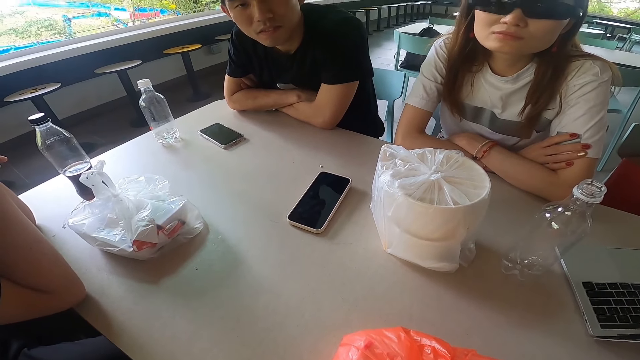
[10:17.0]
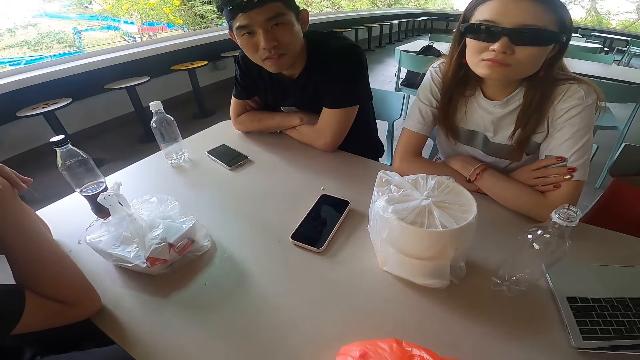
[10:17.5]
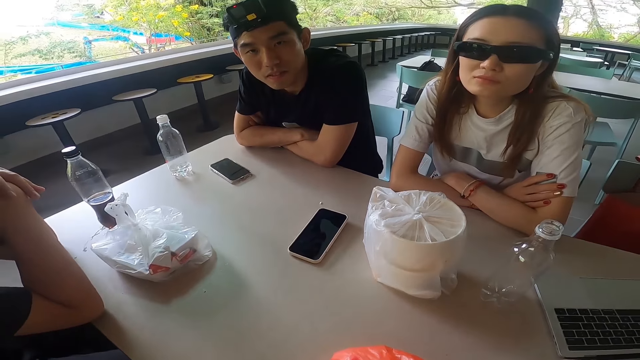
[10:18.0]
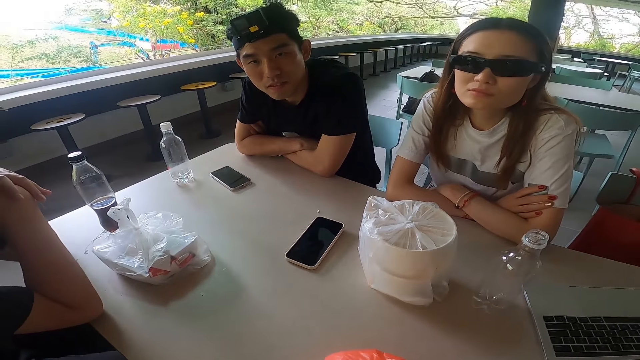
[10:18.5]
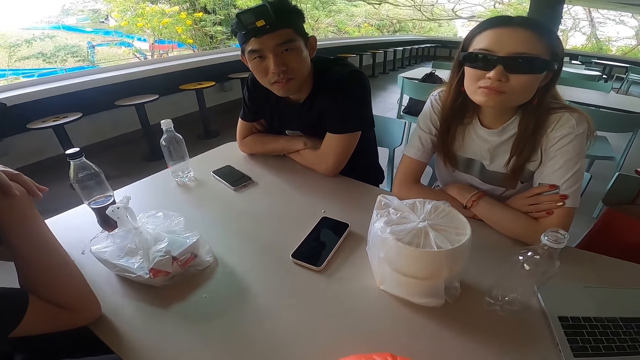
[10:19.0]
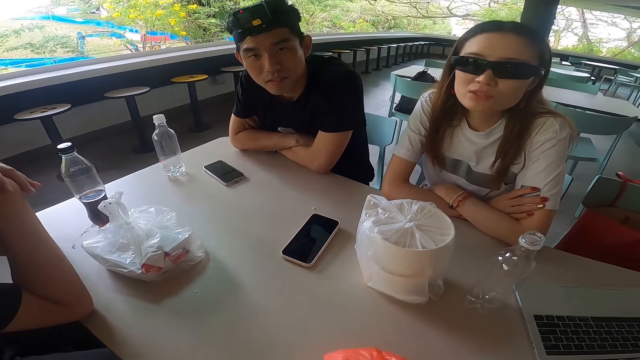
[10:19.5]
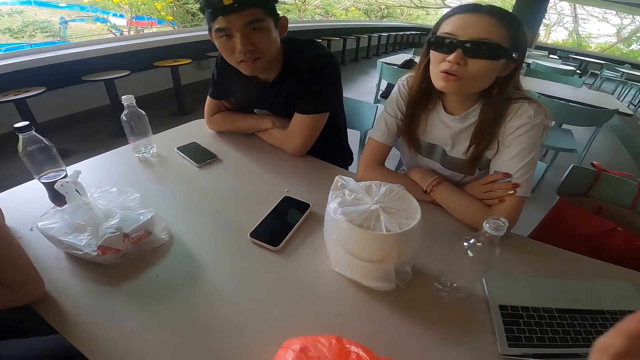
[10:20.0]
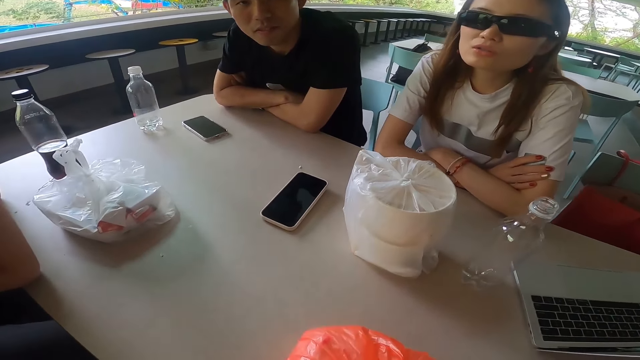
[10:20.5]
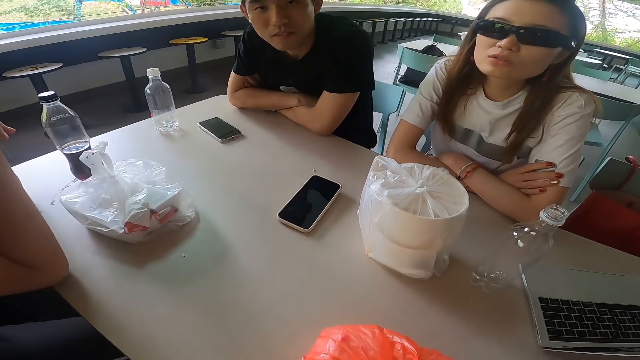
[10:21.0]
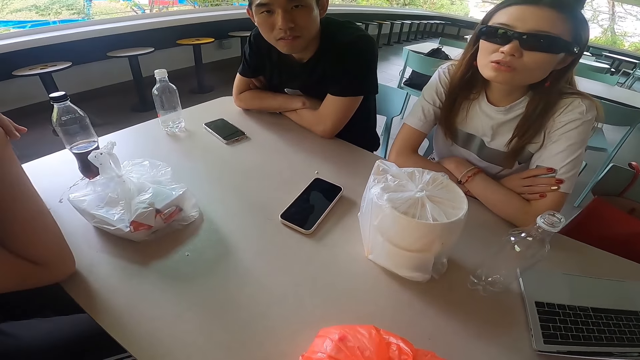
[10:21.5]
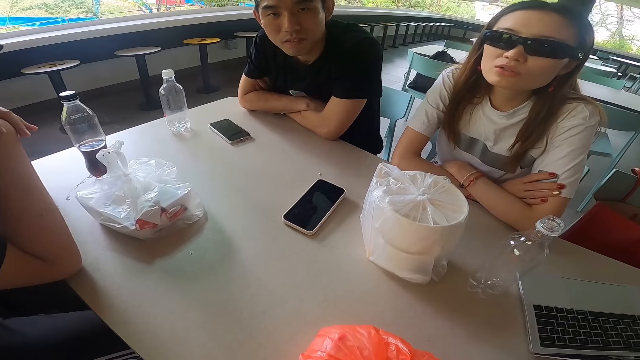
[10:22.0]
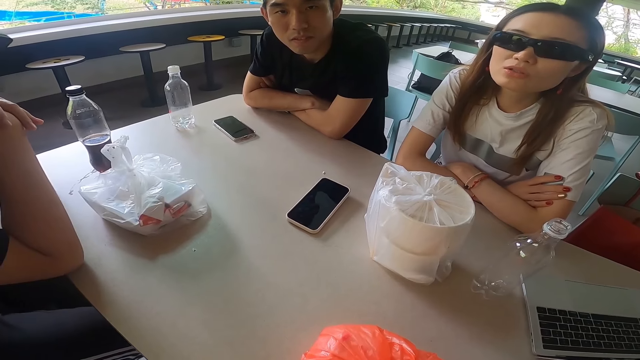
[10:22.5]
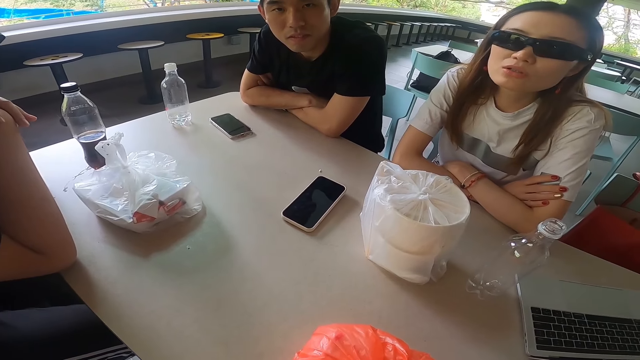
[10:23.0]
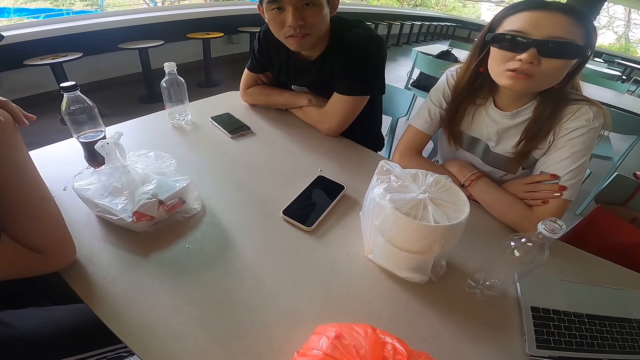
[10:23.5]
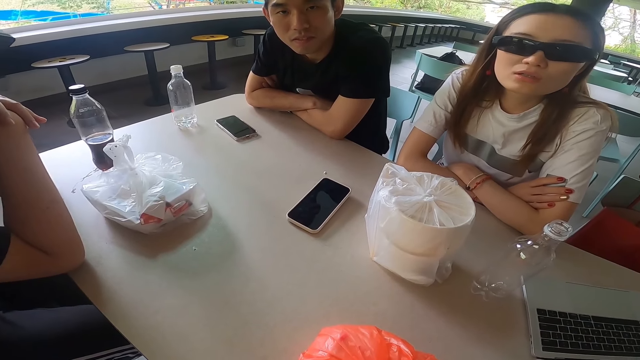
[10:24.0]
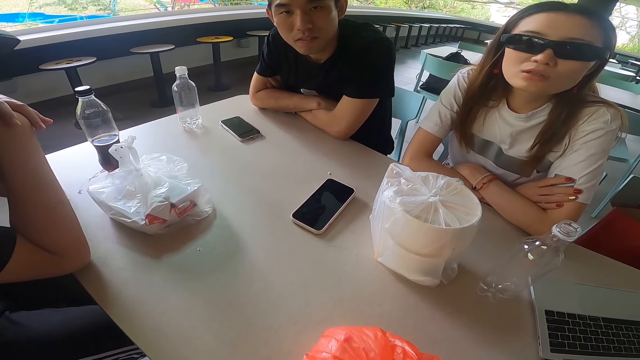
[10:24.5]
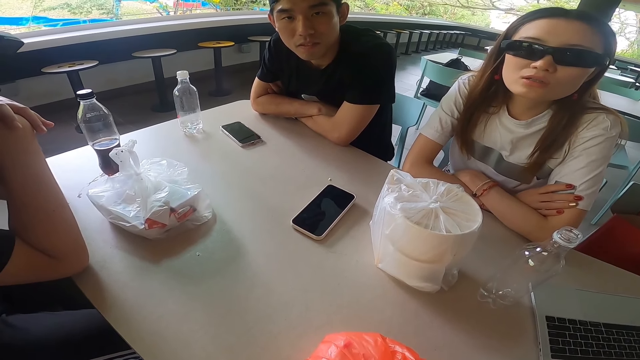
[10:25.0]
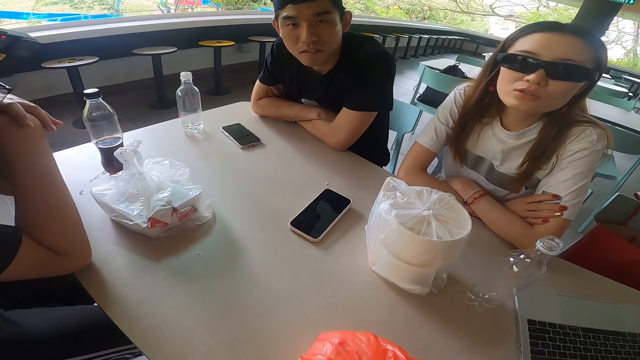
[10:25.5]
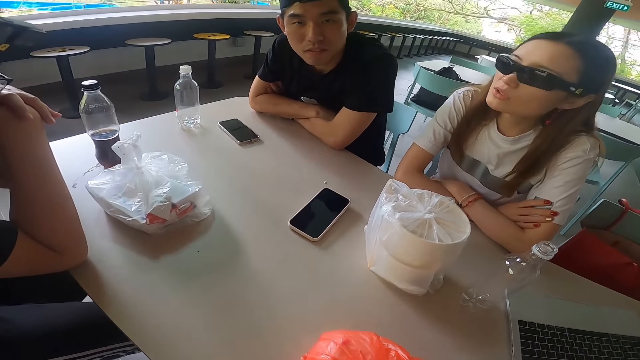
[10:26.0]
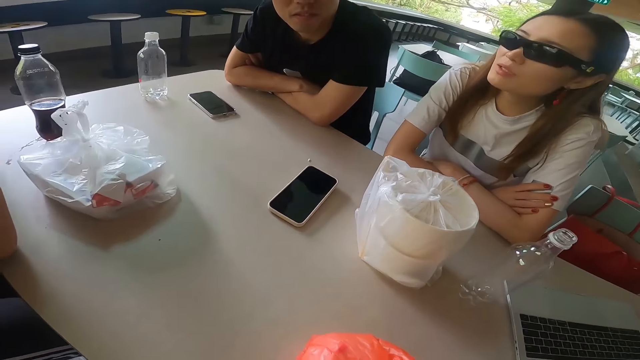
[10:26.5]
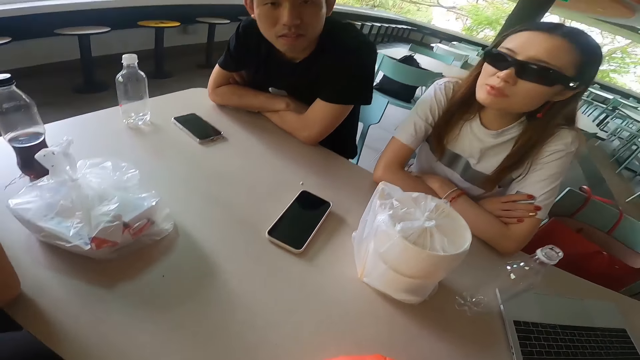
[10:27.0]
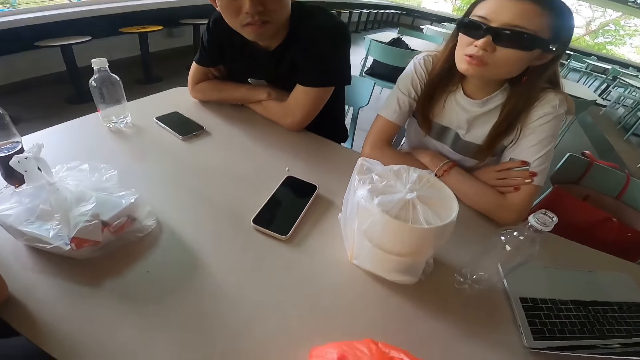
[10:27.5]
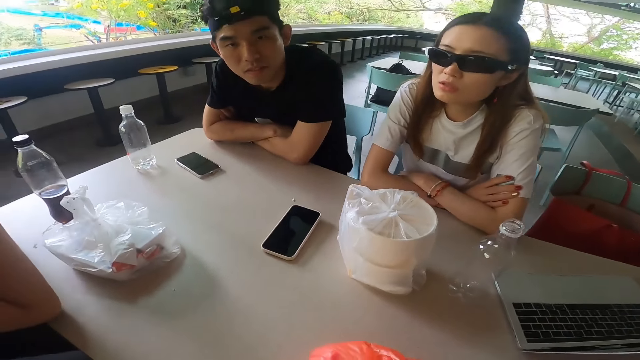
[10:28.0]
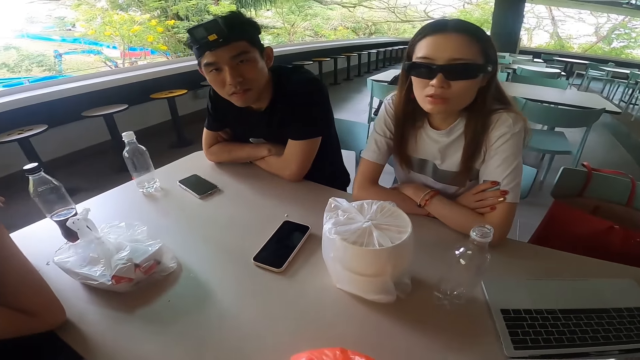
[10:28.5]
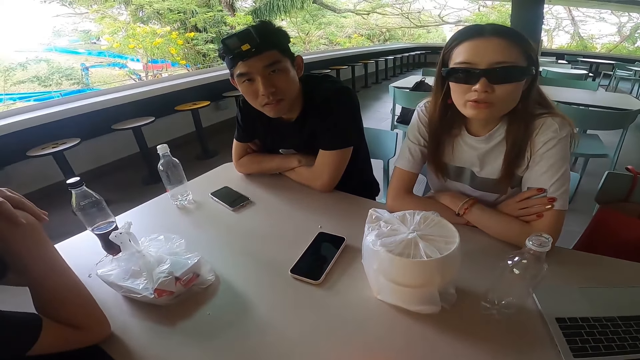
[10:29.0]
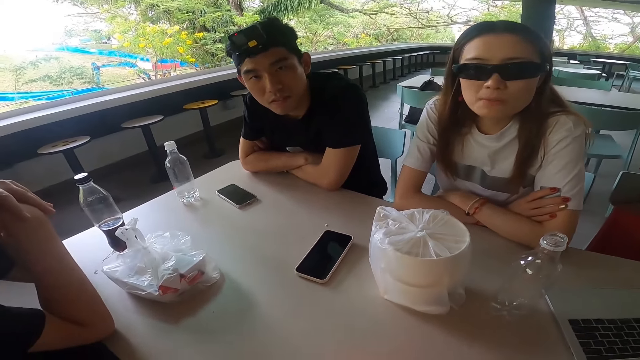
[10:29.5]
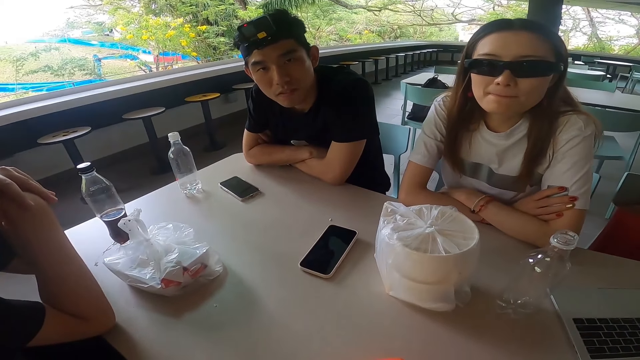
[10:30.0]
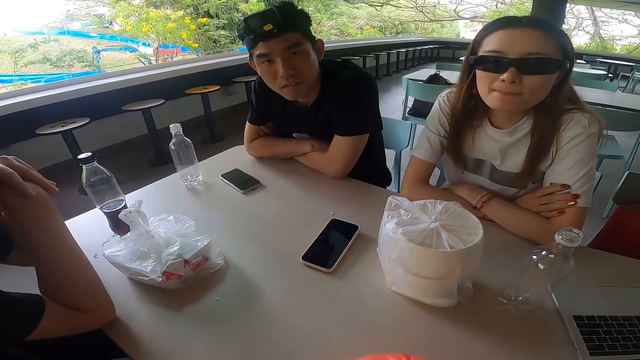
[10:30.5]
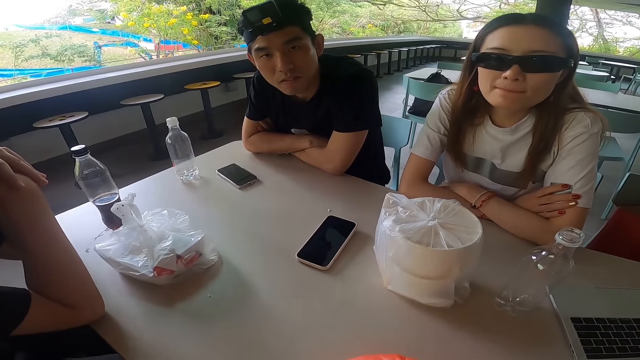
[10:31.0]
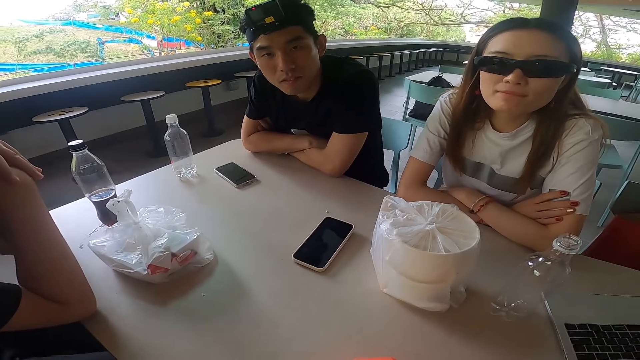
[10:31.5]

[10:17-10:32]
A lady stares at a man. The camera wearer stares at the lady.

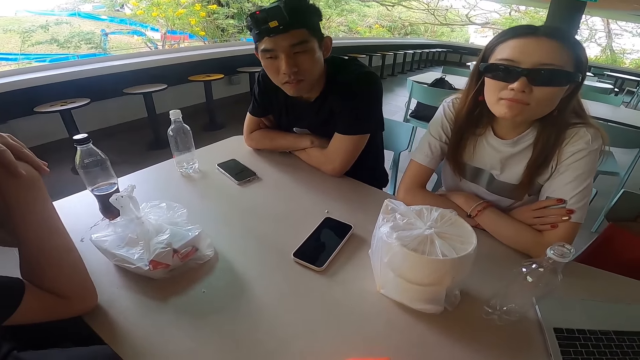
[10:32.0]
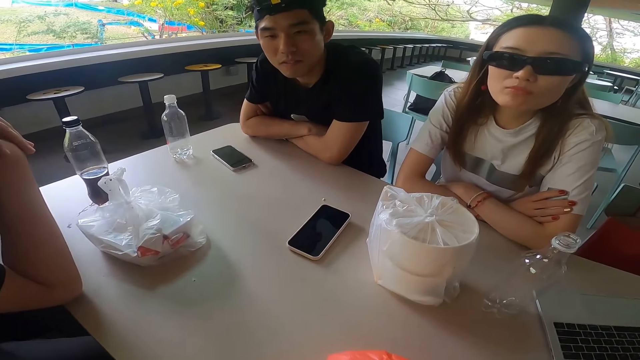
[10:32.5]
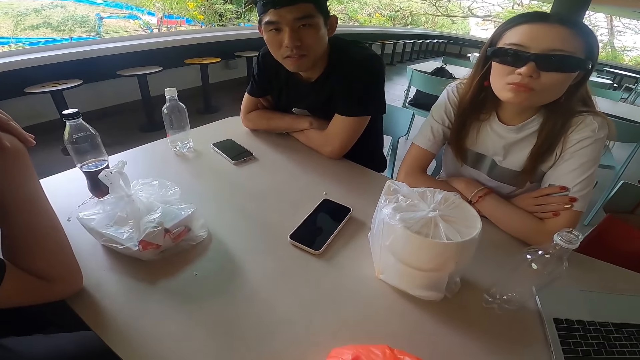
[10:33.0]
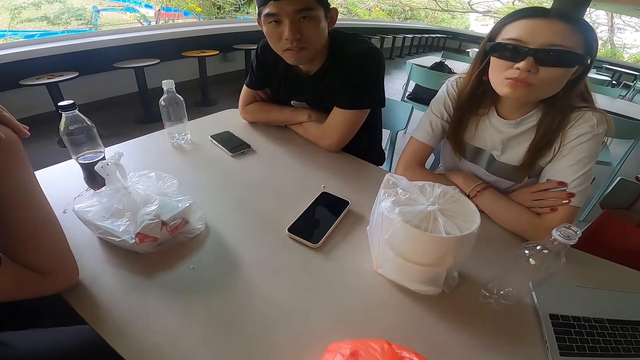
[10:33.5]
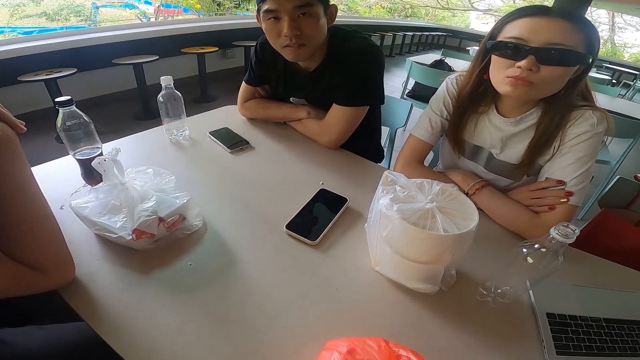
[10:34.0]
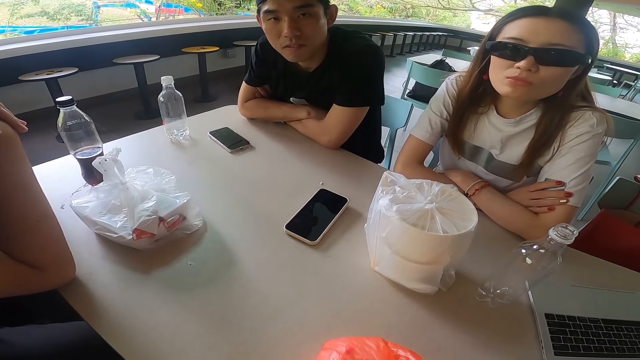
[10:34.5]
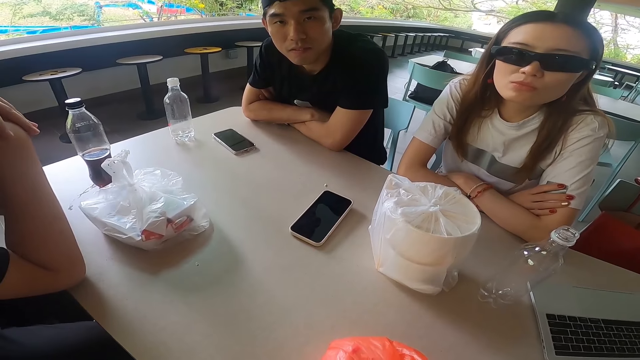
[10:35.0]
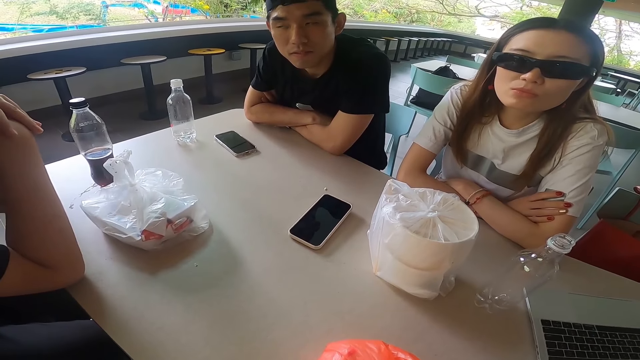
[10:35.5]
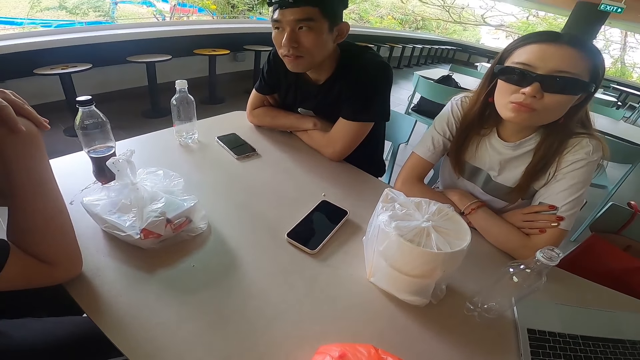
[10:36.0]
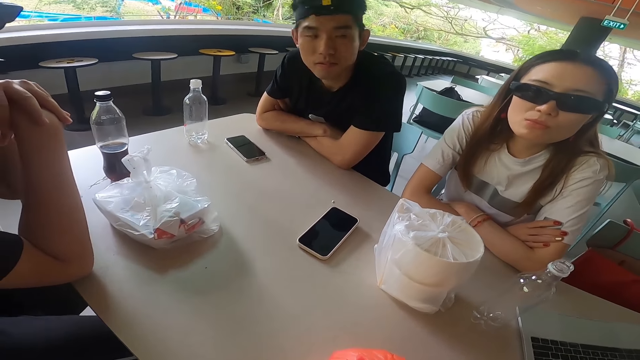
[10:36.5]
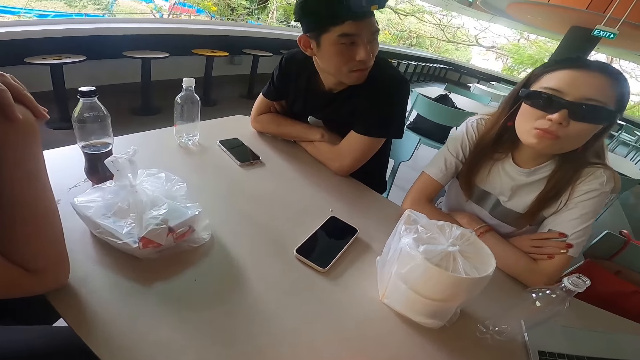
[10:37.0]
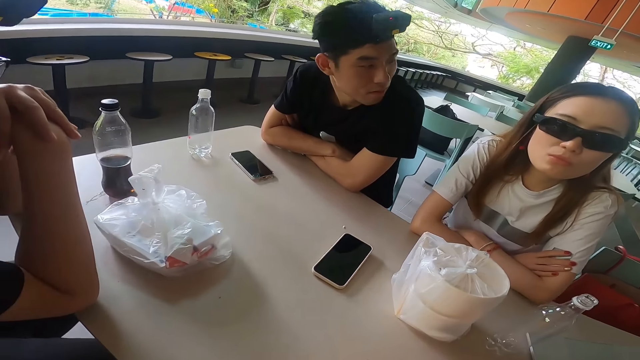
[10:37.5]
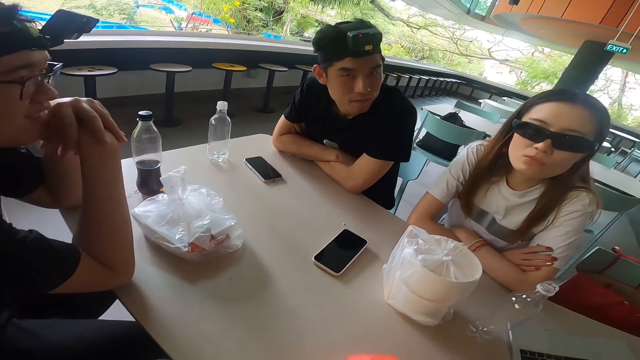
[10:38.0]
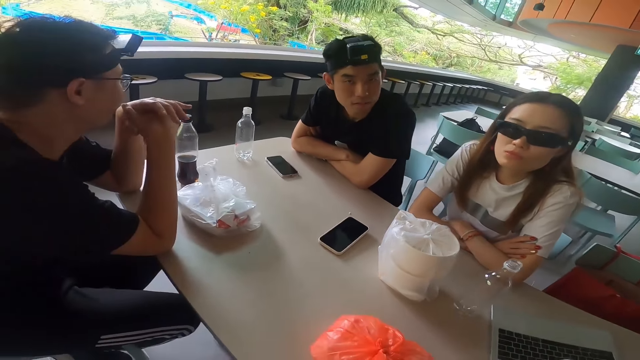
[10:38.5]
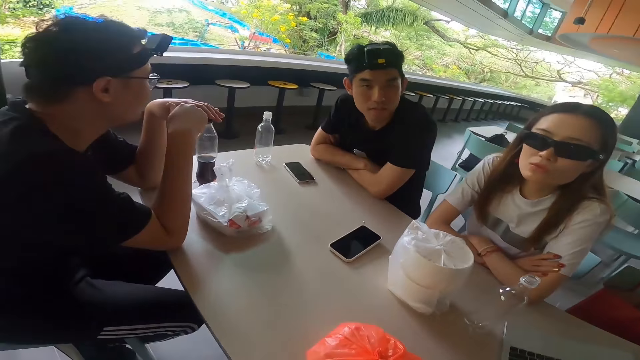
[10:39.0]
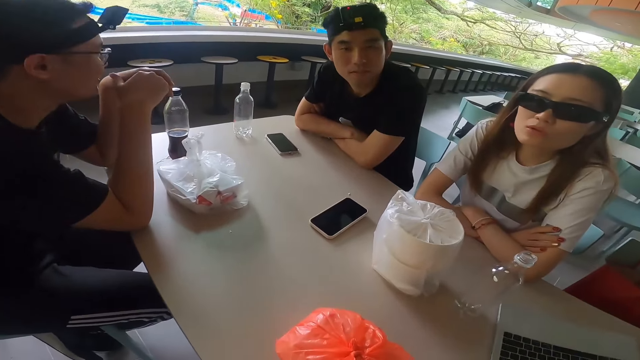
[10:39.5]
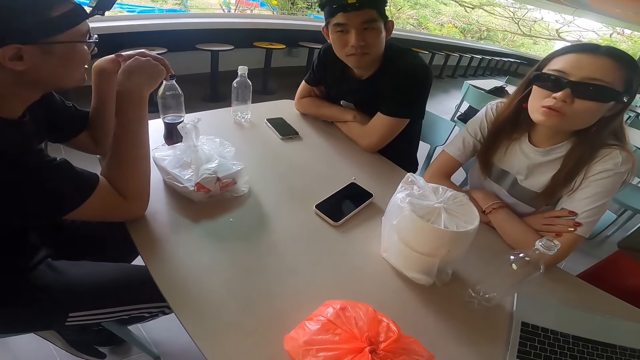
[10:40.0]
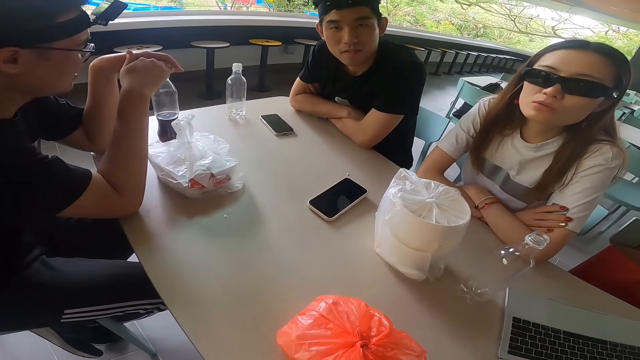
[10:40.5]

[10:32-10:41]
A man stares at something. The camera wearer stares at another man. Another man touches a bottle of drink next to him.
